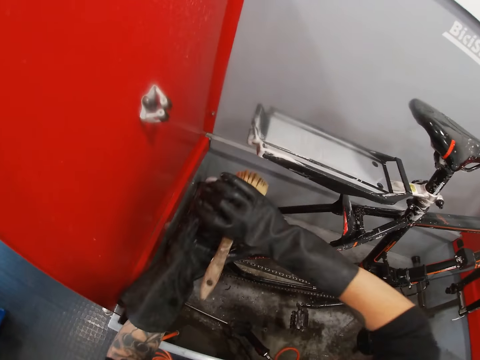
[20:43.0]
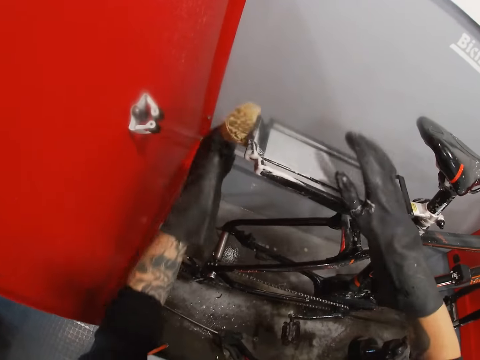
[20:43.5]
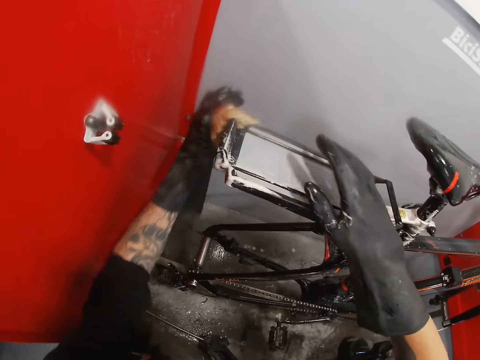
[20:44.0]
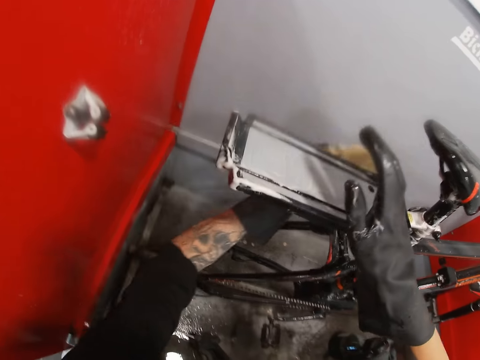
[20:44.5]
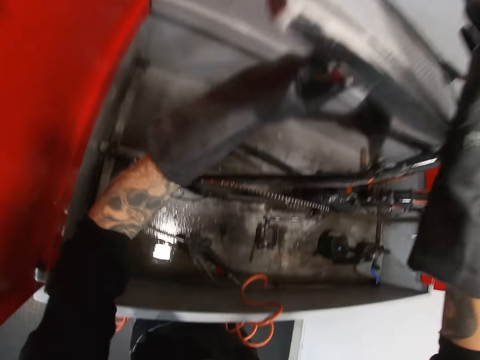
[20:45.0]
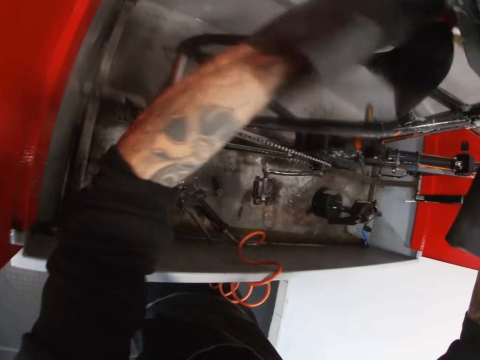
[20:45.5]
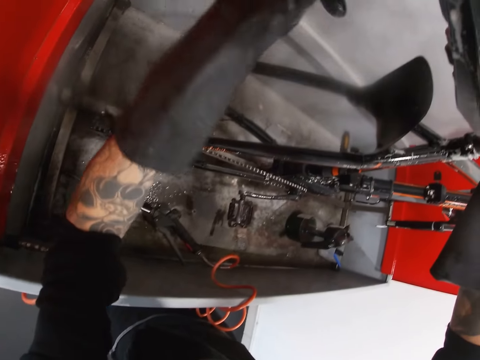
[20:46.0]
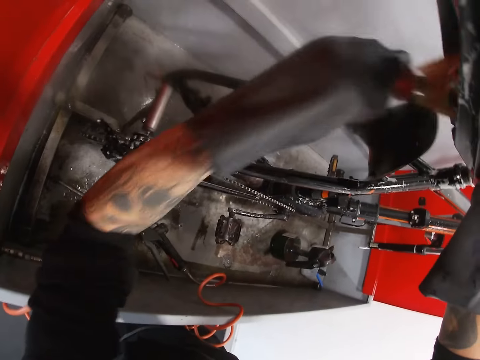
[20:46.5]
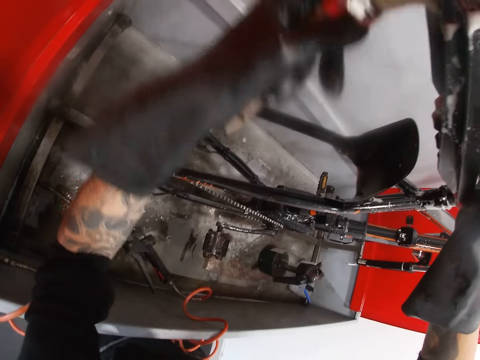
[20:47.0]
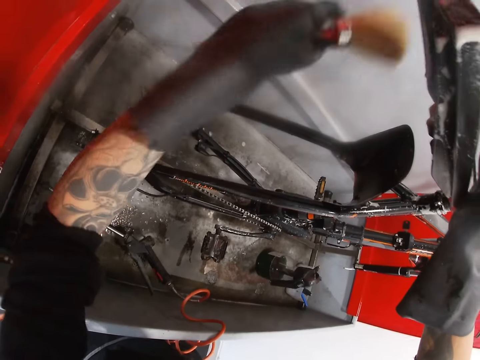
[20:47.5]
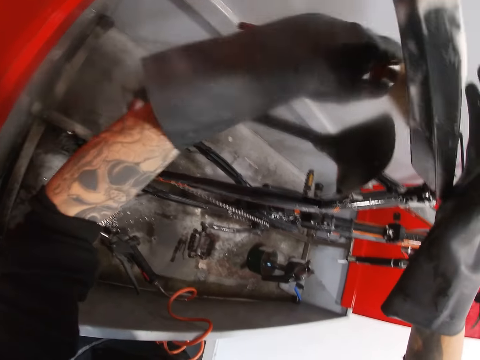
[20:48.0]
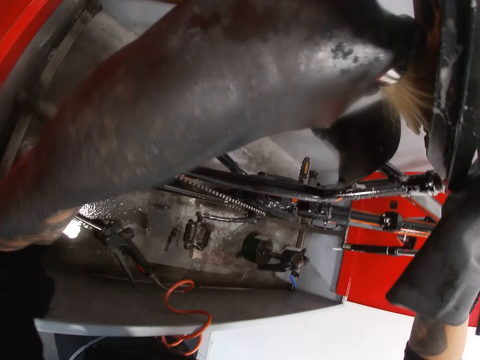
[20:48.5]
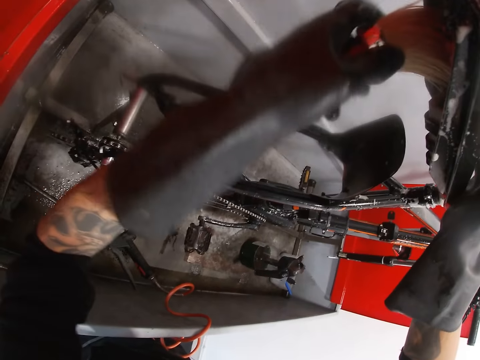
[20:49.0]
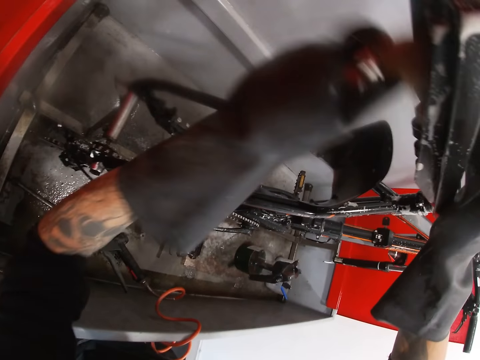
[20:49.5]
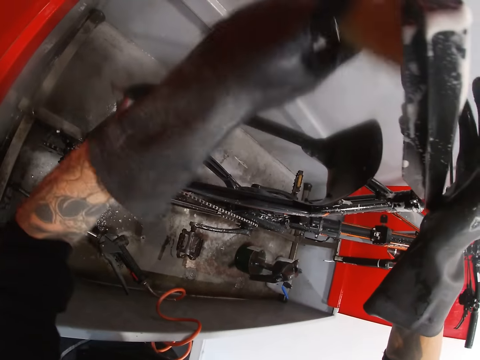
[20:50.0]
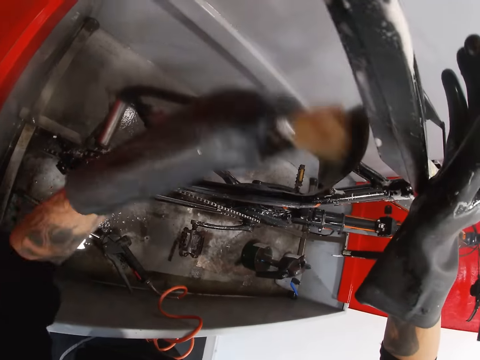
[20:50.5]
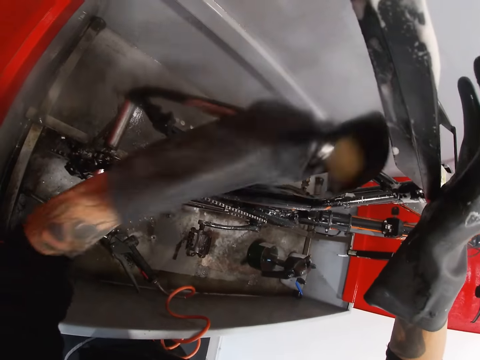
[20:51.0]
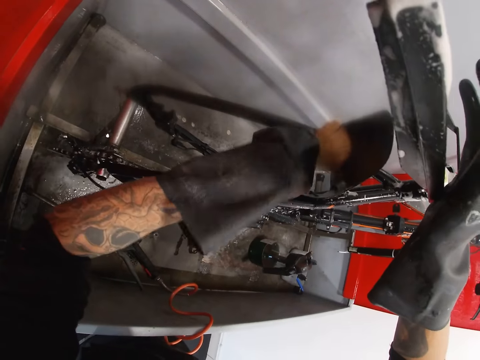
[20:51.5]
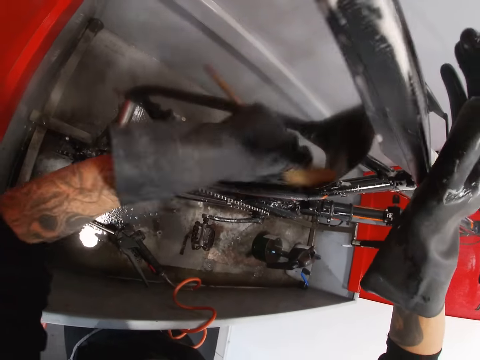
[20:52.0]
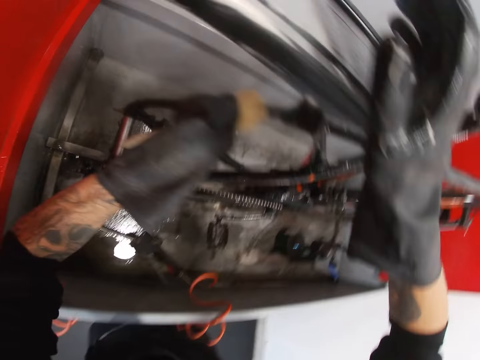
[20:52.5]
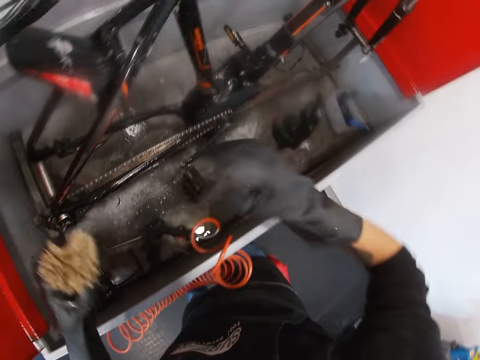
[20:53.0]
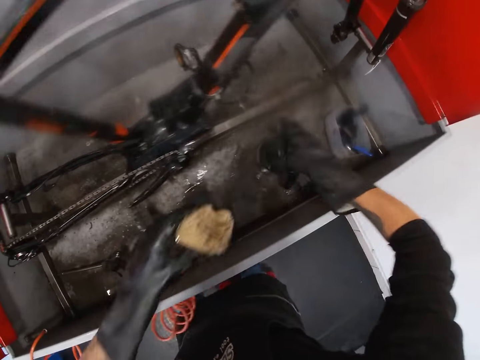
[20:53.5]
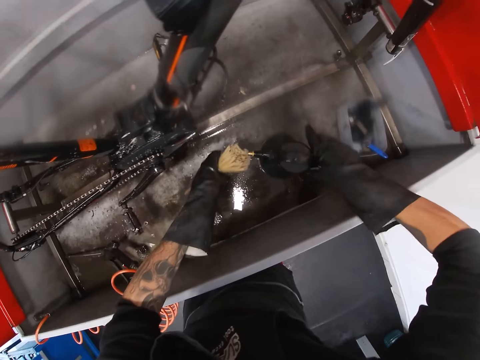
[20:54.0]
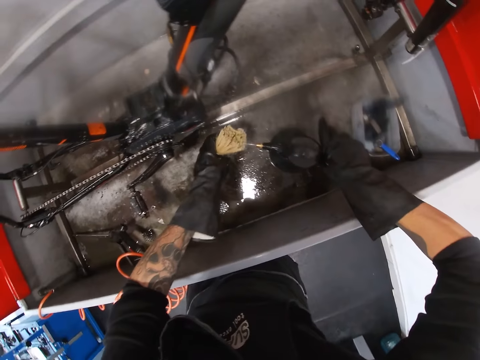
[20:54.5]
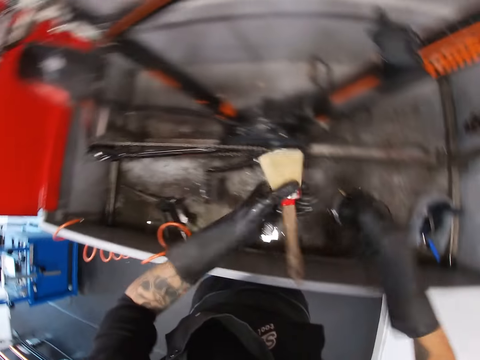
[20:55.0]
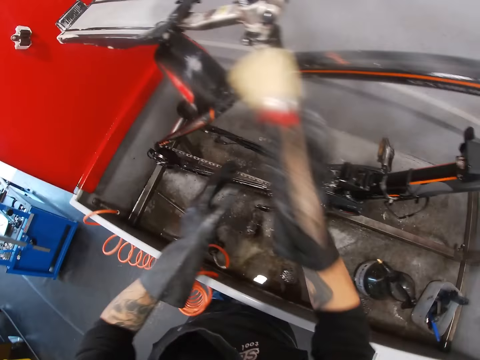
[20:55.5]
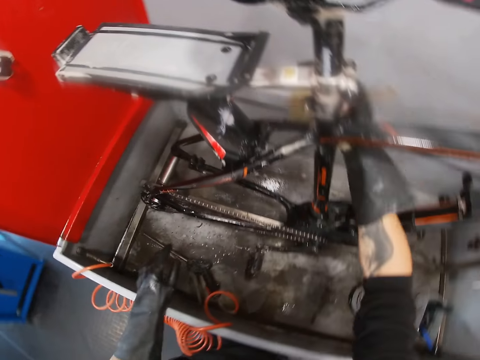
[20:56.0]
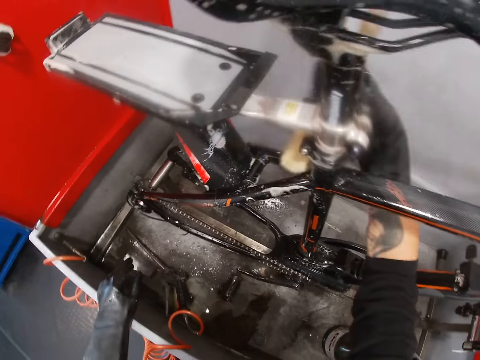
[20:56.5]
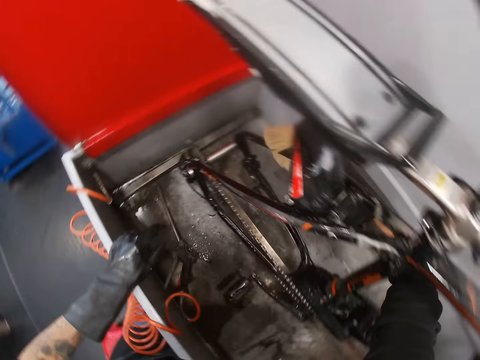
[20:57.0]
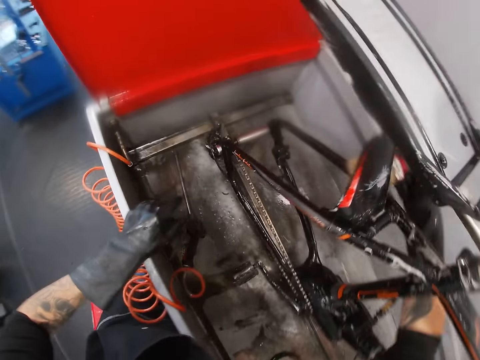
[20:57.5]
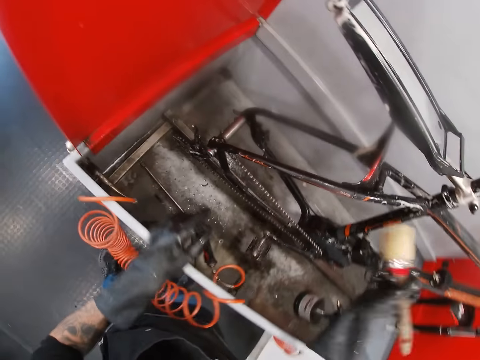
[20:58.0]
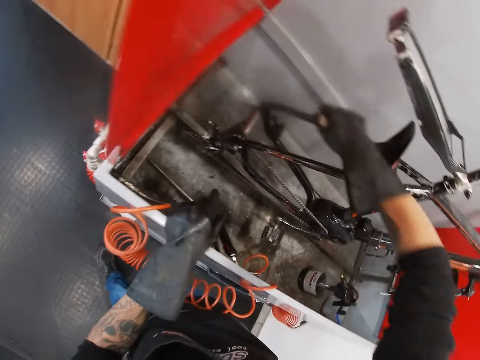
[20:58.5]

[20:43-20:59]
The camera wearer washes the bicycle in the wash basin with the brush in his left hand. He holds a carrier. He turns to the side. He brushes the bicycle with the brush. He turns to the side. He turns the soap in the wash basin with his right hand. He holds a bottle on the container. He sprays the soap on the brush in his left hand with his right hand. He turns to the side. He passes the brush from his left hand to his right hand. He washes the bicycle in the wash basin with the brush in his right hand.

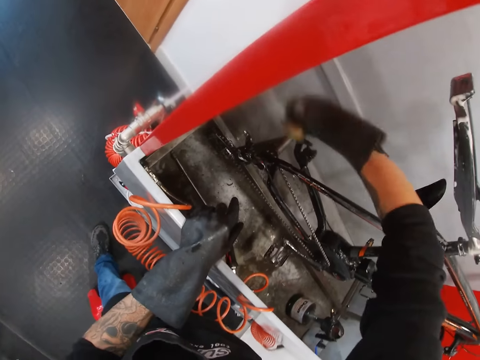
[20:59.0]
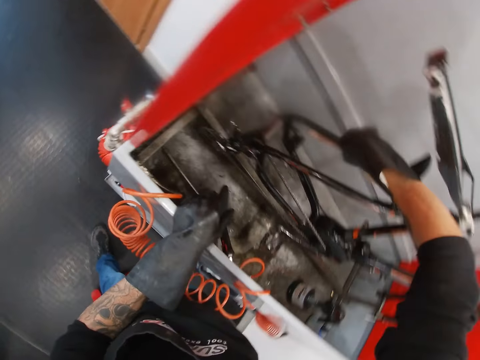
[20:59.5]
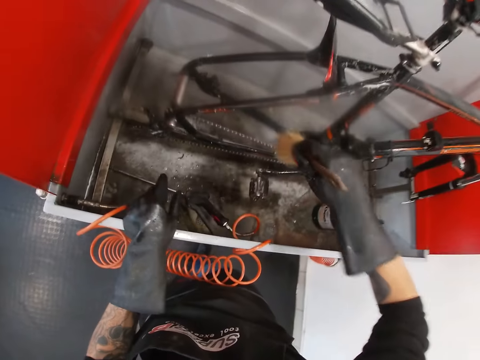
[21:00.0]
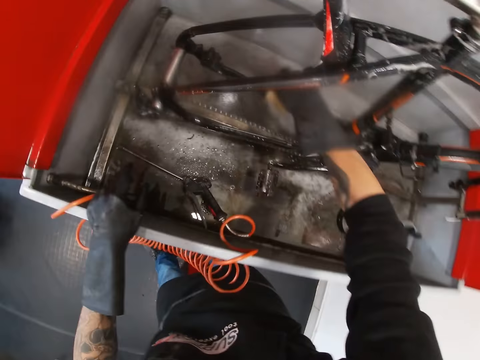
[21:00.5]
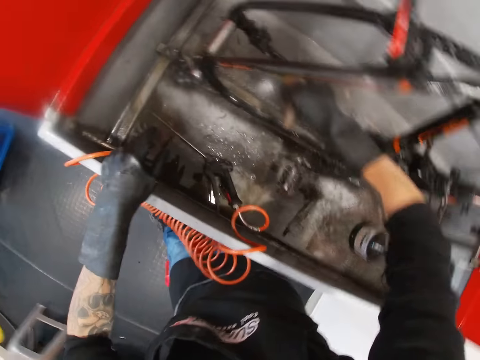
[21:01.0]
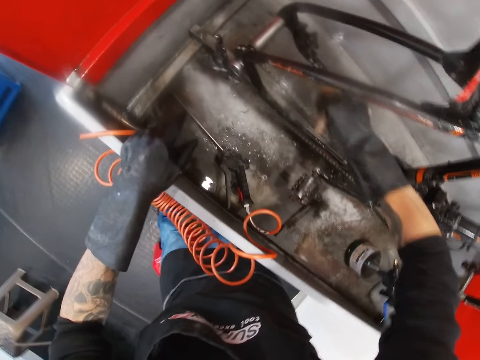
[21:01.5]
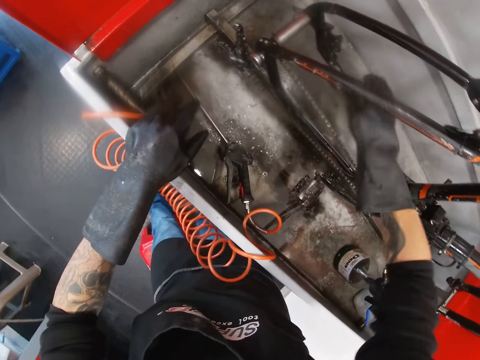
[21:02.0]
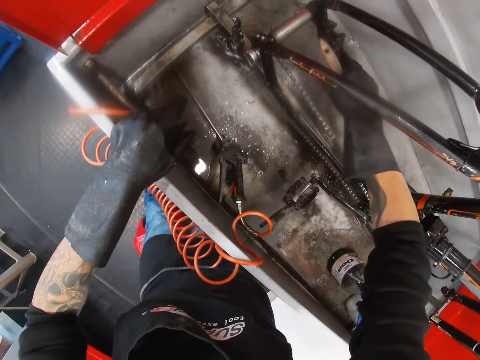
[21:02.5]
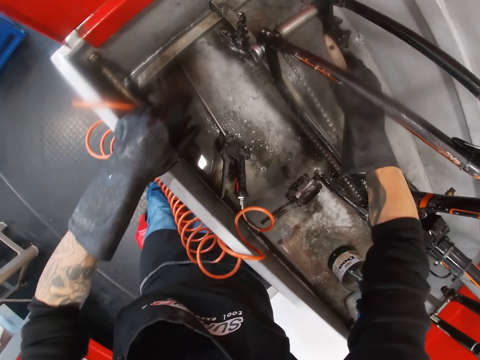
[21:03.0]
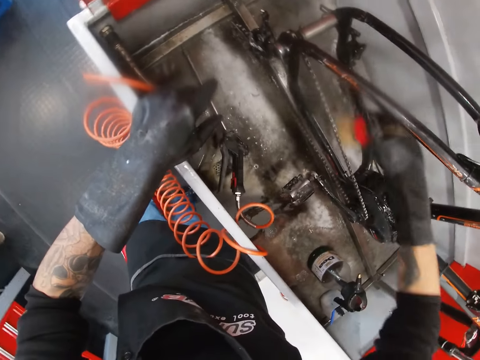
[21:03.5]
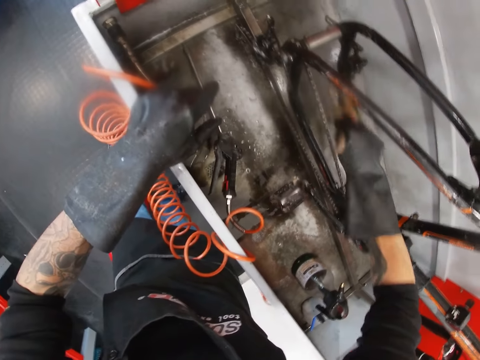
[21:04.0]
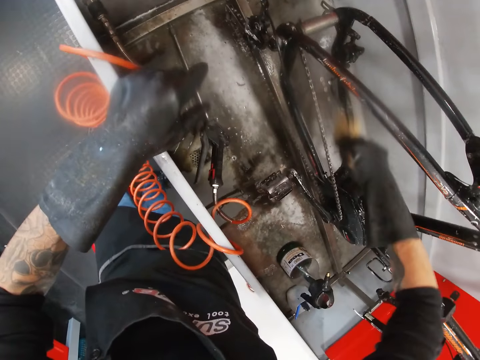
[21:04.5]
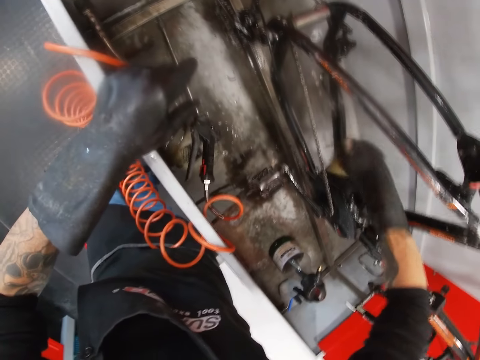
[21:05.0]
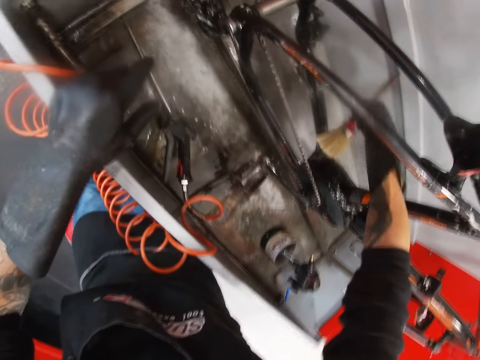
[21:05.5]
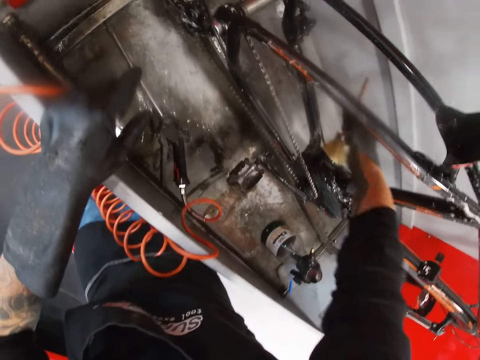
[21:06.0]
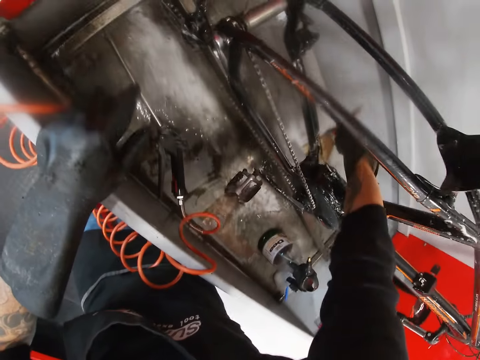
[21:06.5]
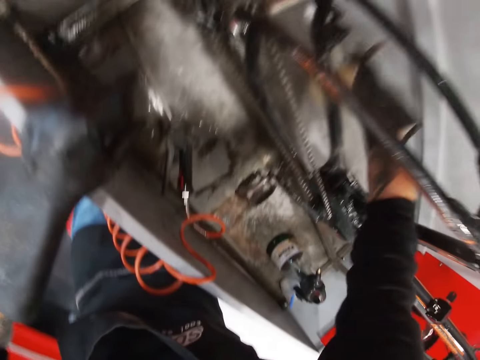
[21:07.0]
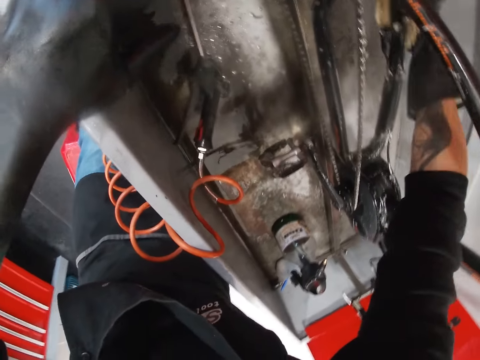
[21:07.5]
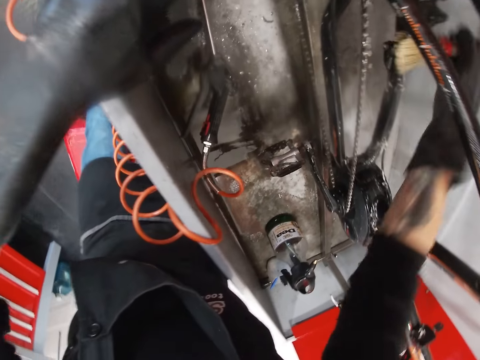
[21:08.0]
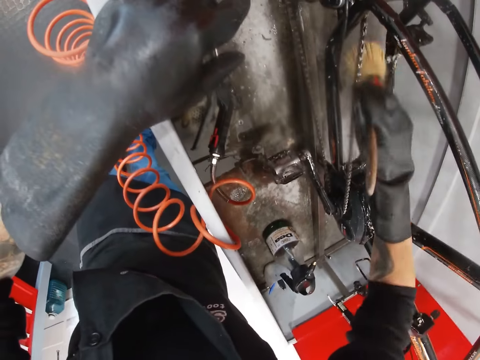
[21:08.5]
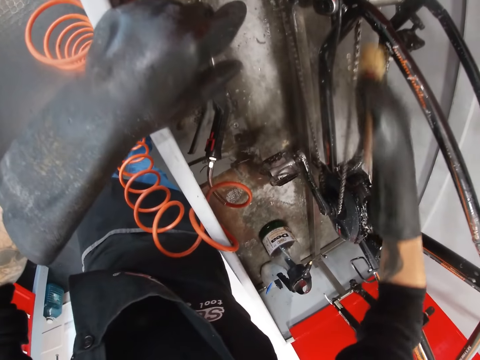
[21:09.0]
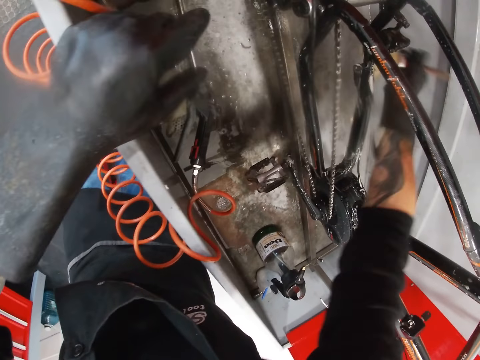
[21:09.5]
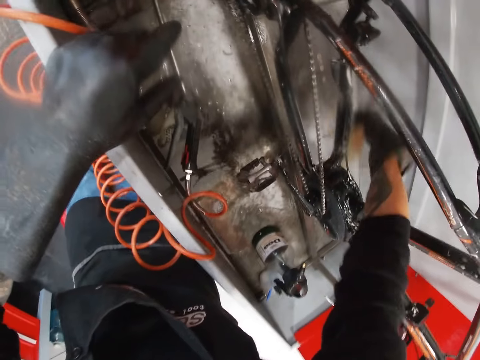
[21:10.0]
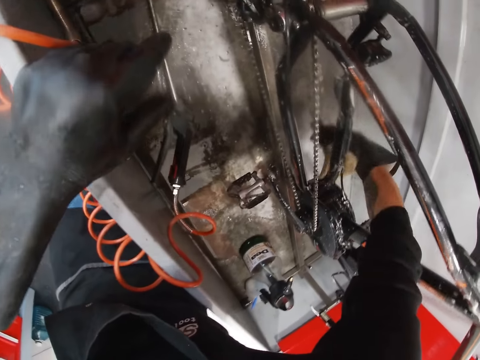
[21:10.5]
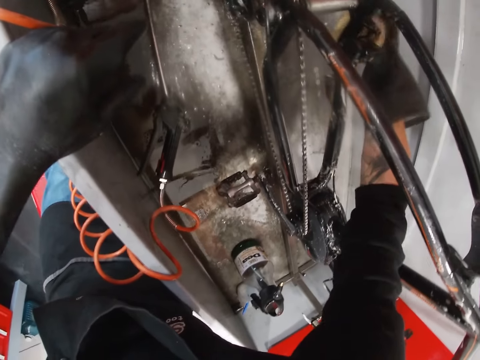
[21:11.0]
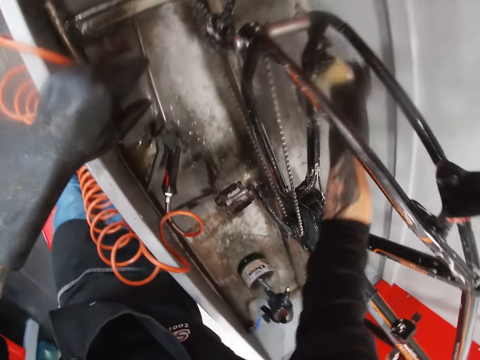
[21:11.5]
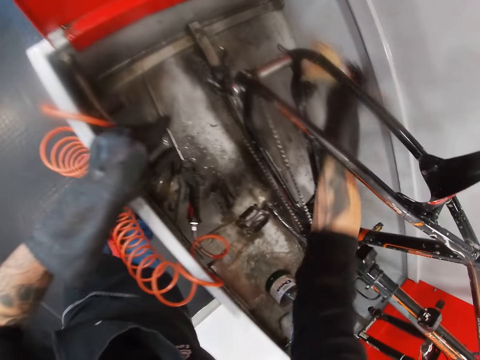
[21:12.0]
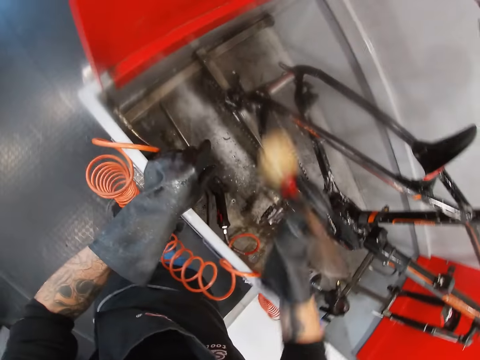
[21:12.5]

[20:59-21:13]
The camera wearer turns to the side. They brush a bicycle with a brush. They hold a chain stay. They brush the bicycle with the brush.
